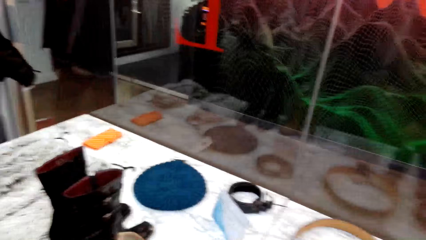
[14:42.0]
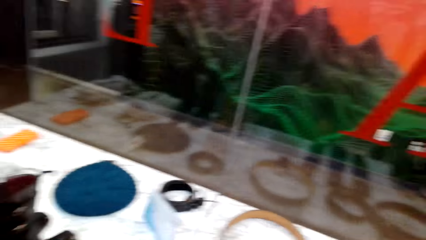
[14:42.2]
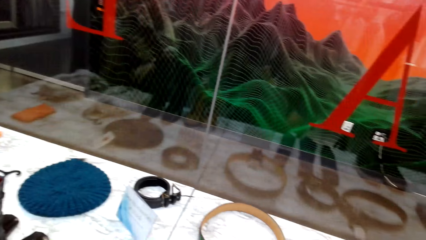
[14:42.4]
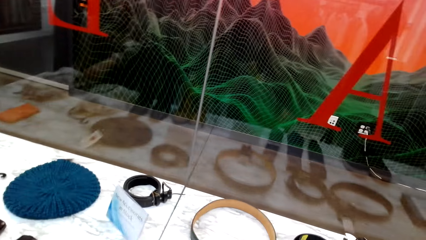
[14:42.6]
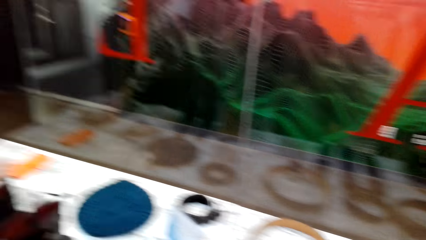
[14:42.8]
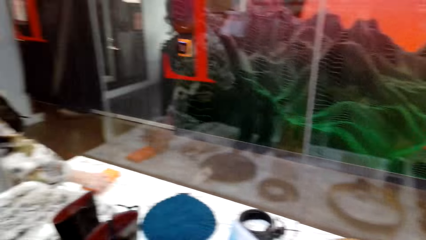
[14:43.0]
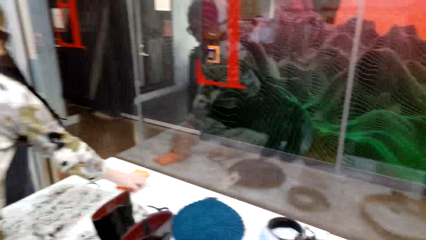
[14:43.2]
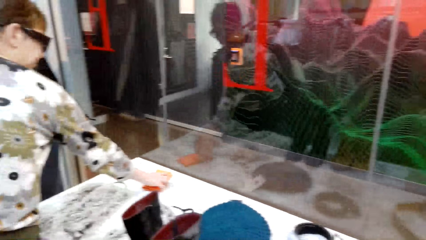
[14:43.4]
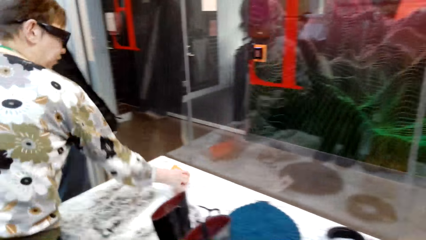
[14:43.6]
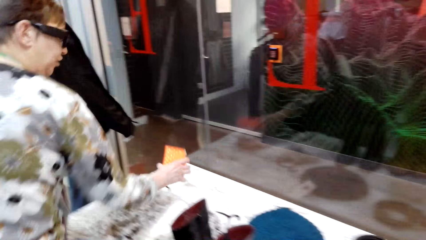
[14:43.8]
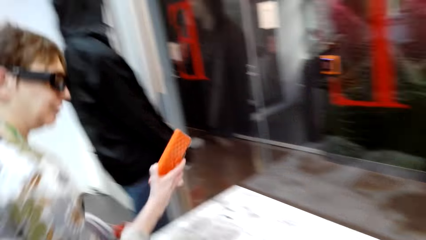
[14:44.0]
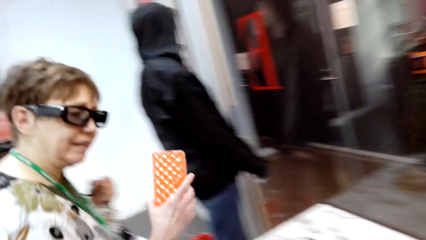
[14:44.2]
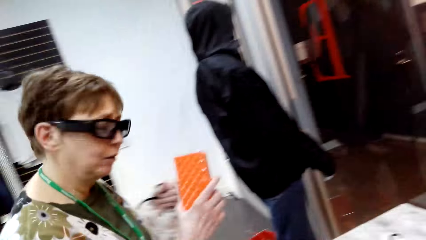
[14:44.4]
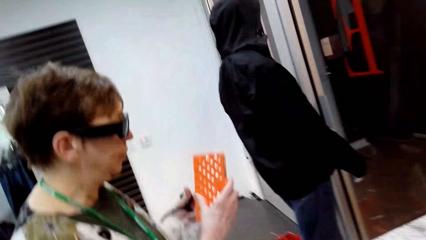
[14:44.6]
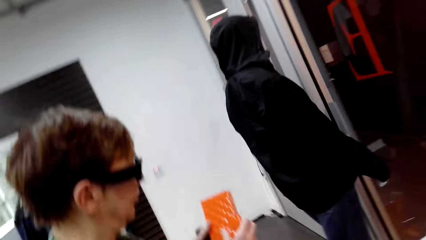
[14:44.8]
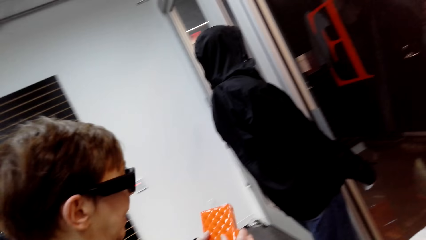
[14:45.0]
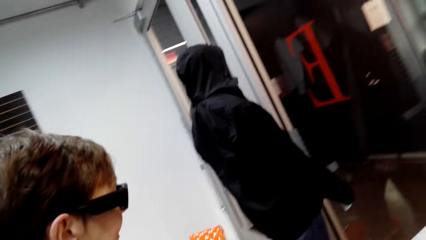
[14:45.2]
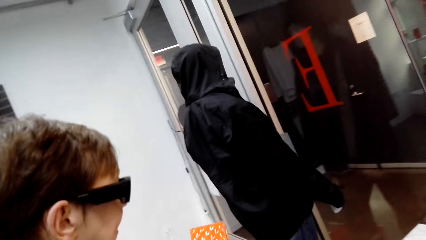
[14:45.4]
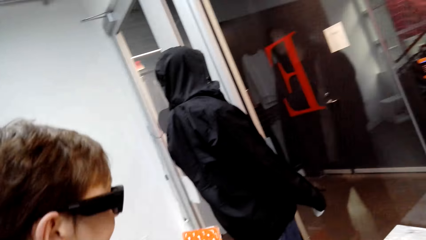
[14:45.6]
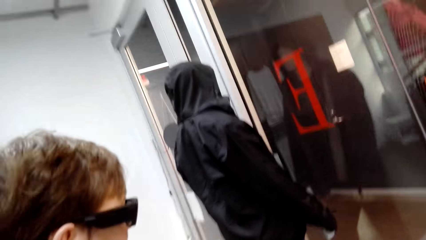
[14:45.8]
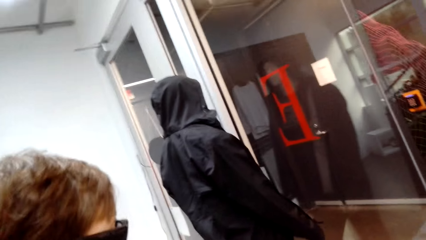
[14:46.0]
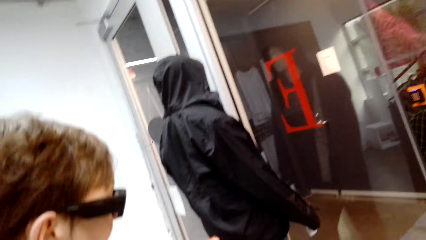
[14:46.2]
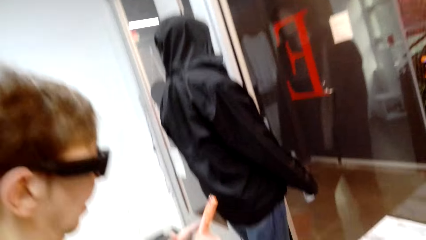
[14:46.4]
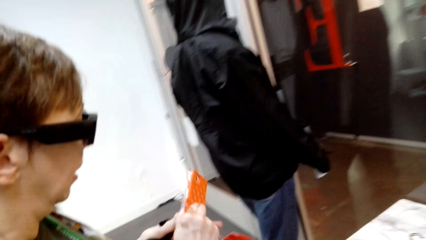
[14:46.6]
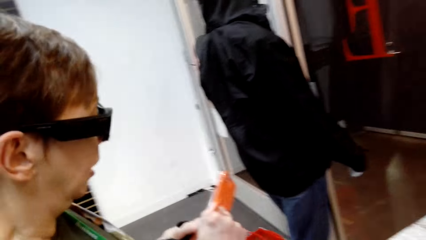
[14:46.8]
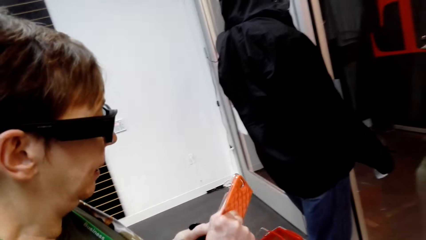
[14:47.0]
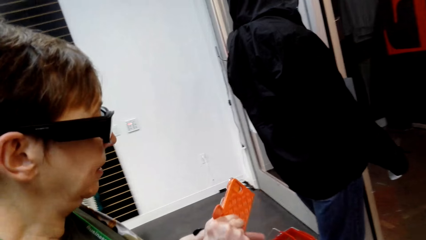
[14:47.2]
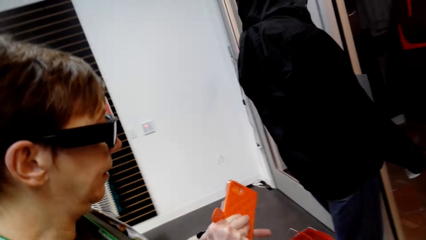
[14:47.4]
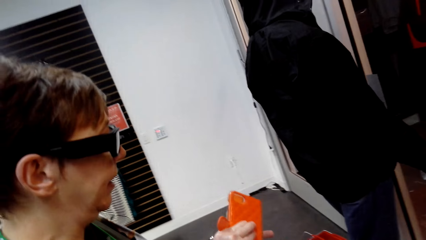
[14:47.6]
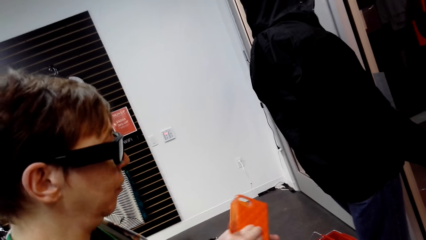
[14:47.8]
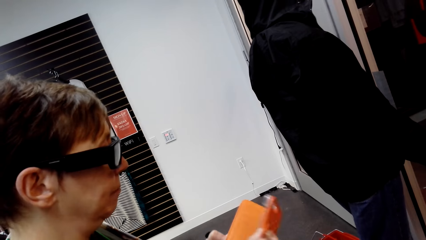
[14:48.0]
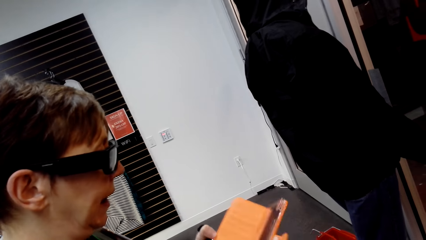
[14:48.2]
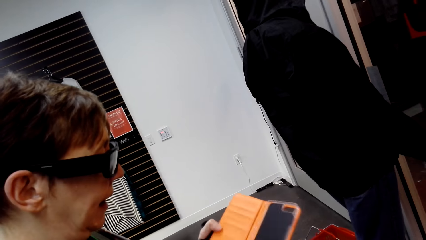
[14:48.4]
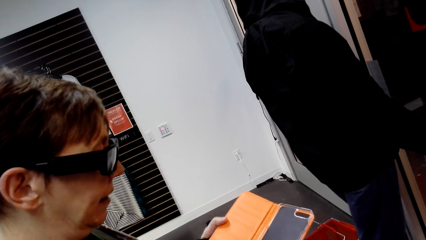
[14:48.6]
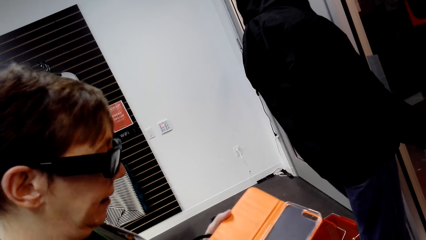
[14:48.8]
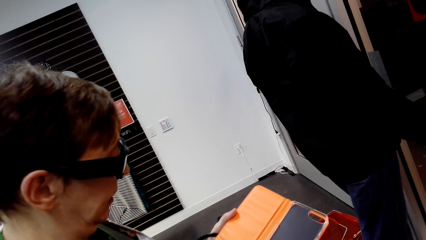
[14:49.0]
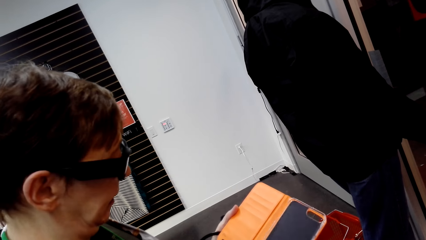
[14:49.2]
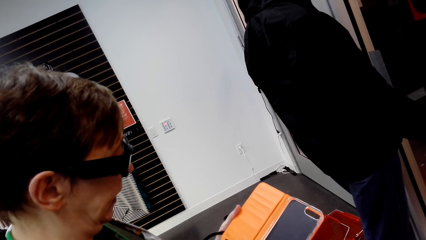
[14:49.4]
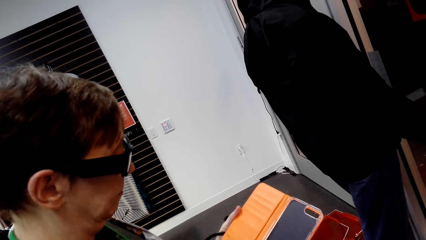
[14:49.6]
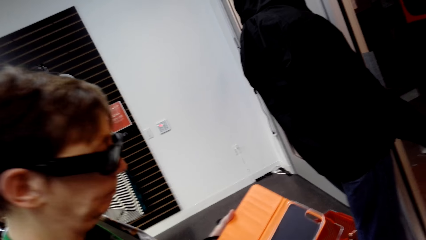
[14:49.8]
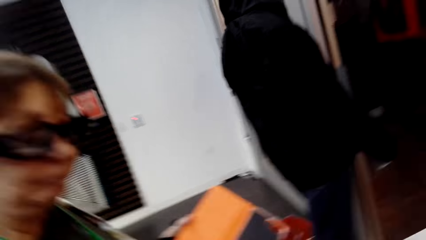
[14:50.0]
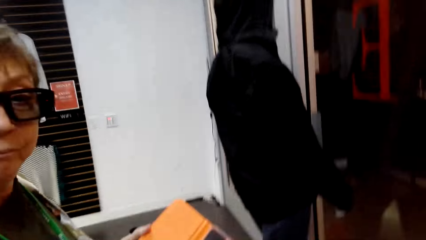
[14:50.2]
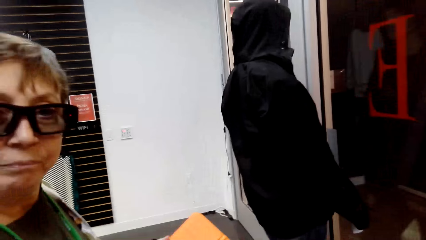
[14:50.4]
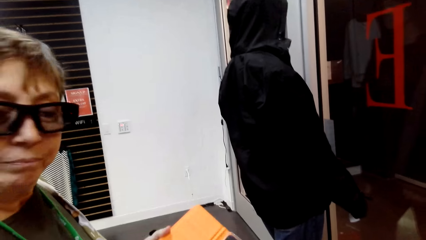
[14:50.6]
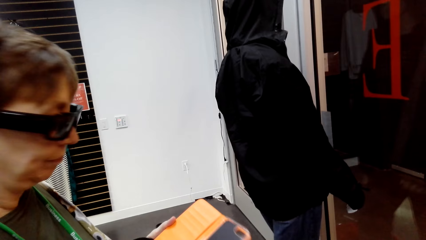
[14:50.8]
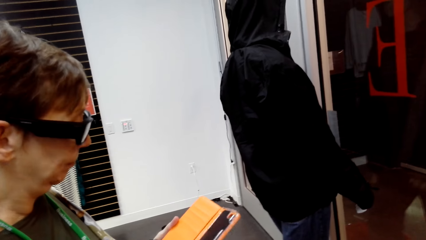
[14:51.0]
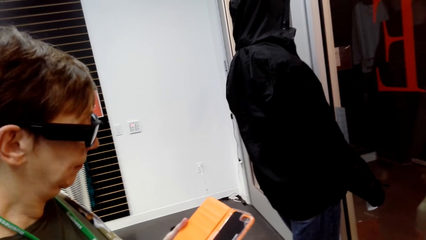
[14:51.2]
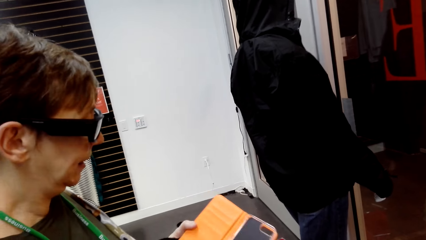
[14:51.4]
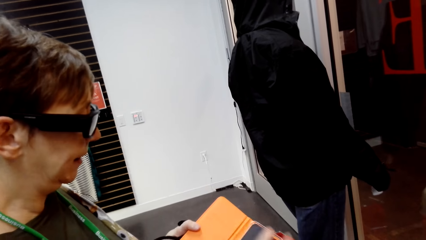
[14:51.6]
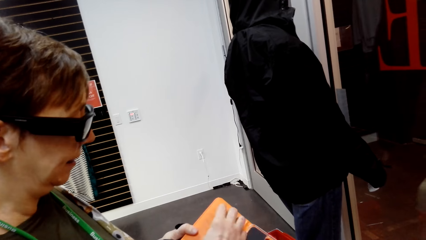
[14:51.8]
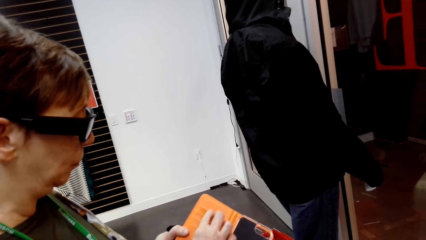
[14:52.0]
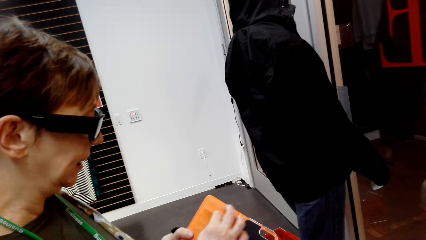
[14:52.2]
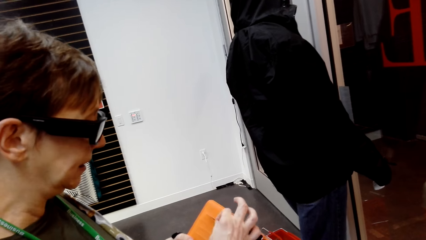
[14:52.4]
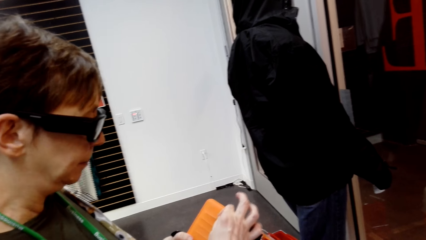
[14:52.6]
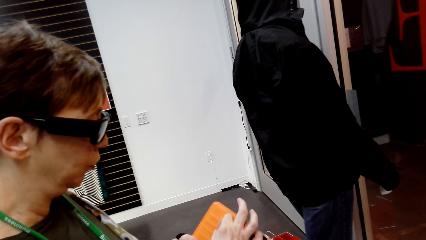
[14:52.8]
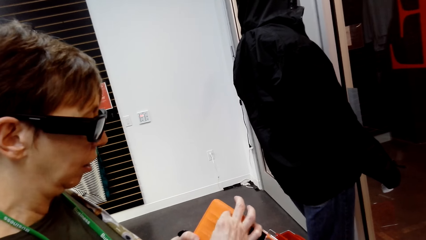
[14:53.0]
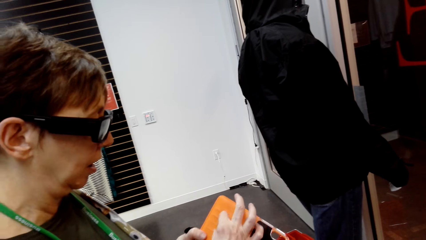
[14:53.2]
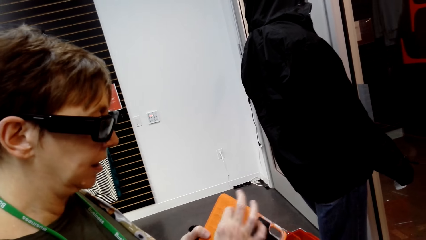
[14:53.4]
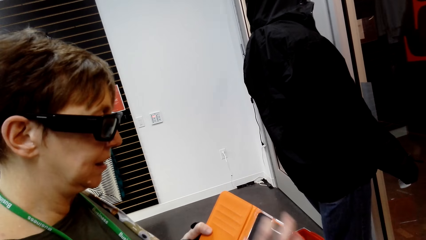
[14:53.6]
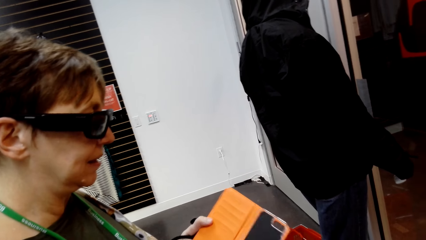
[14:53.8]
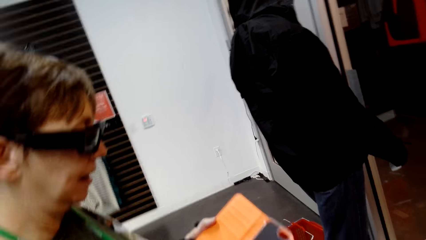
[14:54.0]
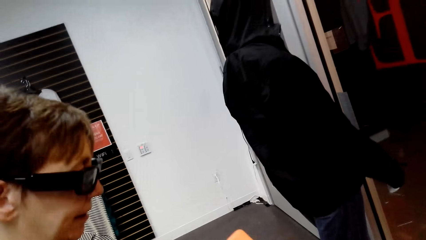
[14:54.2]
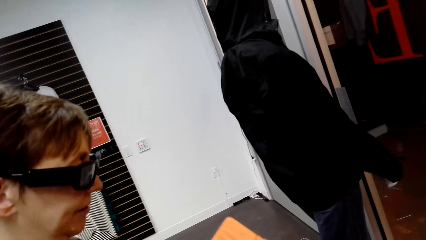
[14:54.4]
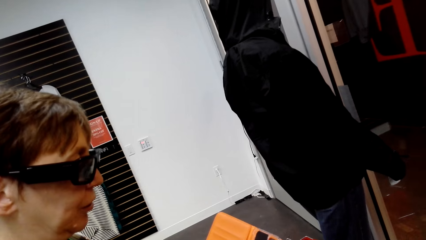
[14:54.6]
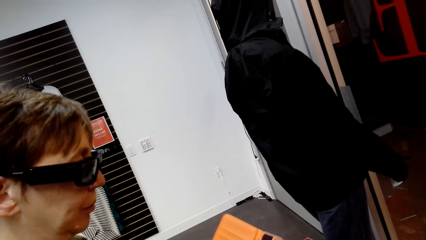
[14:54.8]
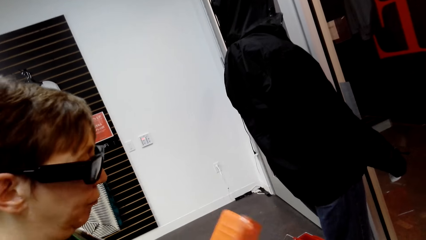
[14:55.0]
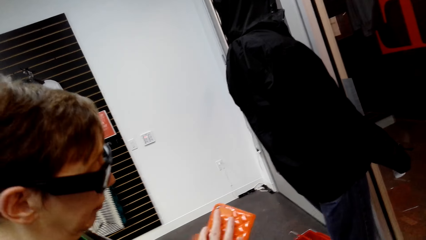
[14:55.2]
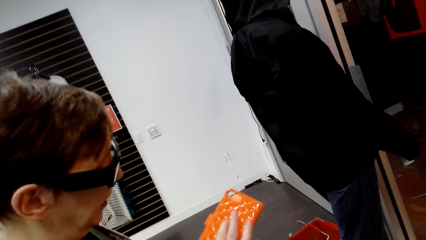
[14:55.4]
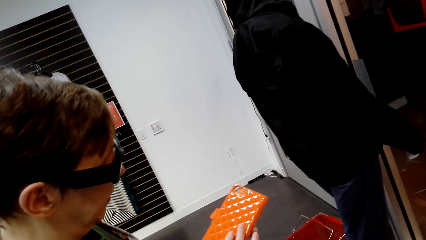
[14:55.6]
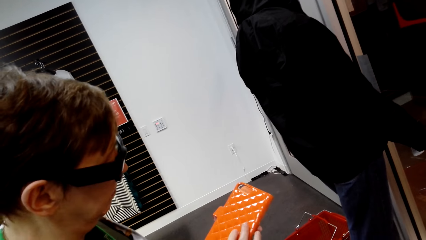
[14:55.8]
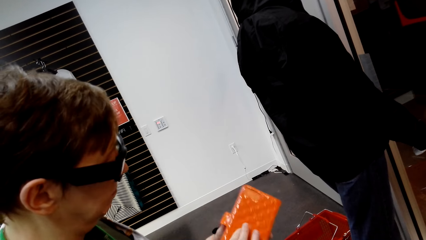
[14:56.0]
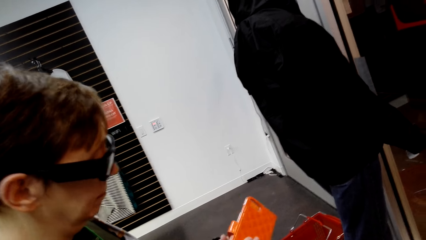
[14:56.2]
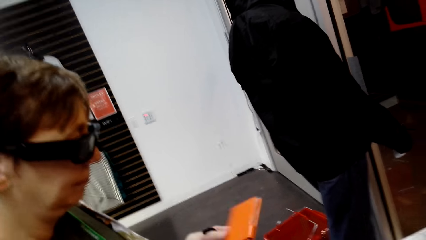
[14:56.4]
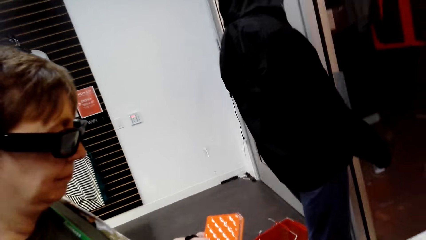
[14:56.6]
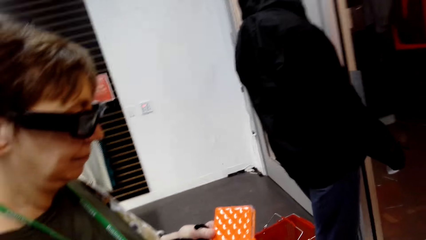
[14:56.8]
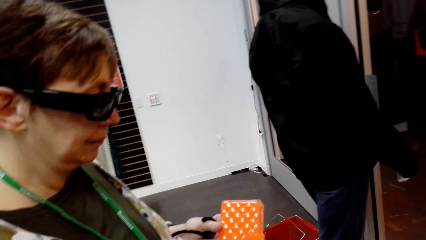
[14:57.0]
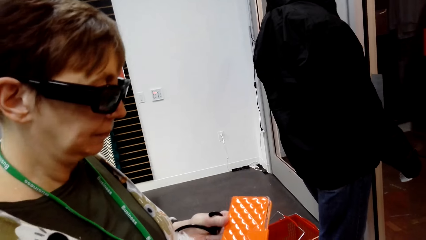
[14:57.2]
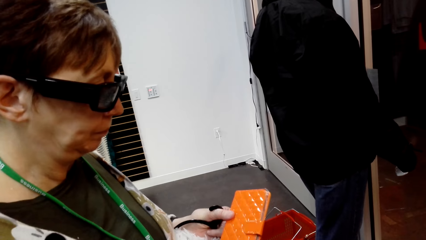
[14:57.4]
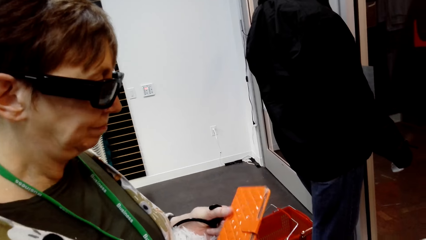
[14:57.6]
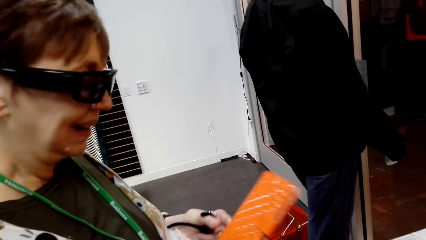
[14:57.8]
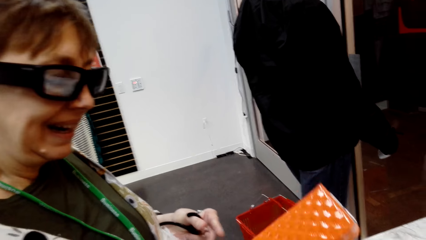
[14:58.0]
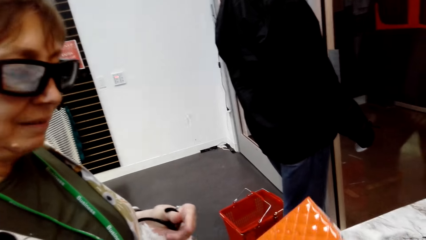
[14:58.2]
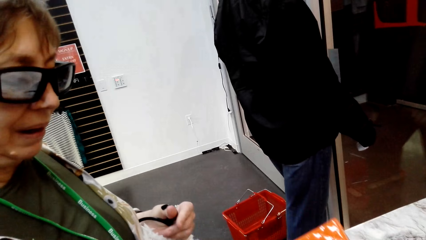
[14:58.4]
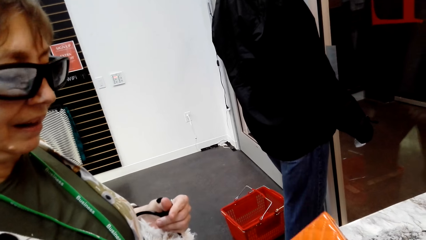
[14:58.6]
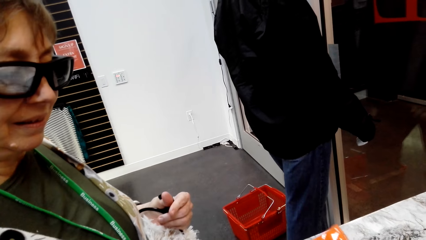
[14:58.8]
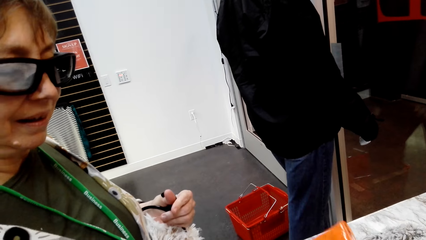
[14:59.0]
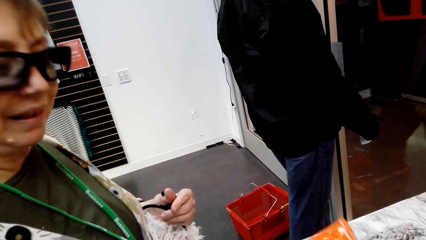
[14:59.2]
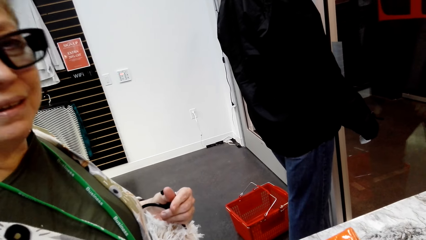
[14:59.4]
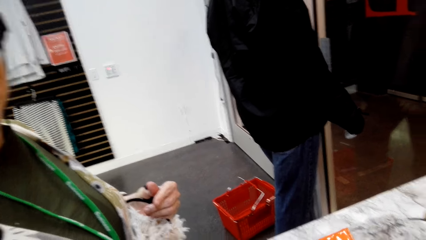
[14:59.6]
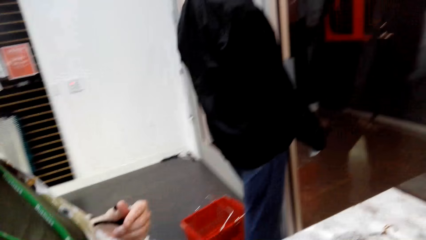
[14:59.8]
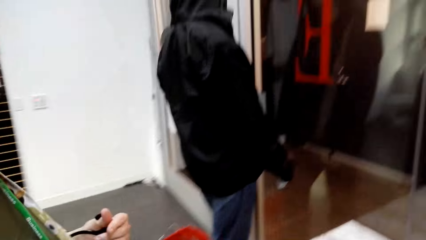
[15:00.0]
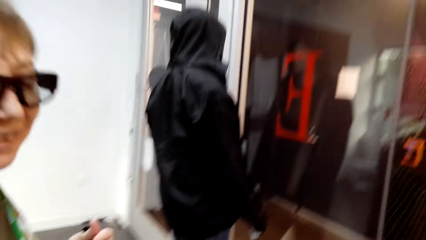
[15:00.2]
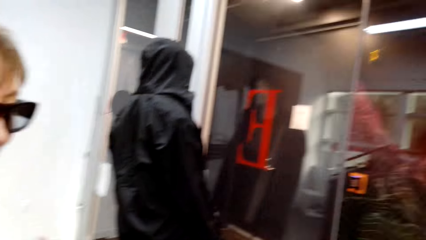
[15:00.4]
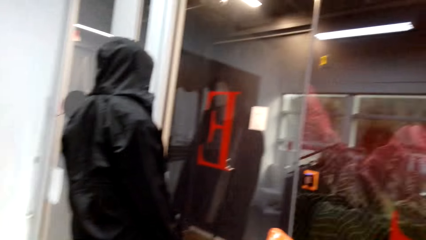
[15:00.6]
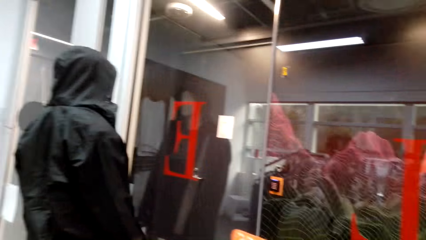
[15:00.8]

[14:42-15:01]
A lady picks up a phone case. She holds the phone case with the other hand. She opens the phone case. She holds a different part of the phone case. She closes the phone case. She turns the phone case. She moves the phone case.
